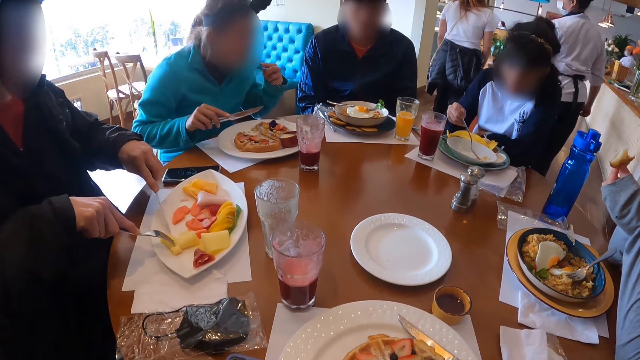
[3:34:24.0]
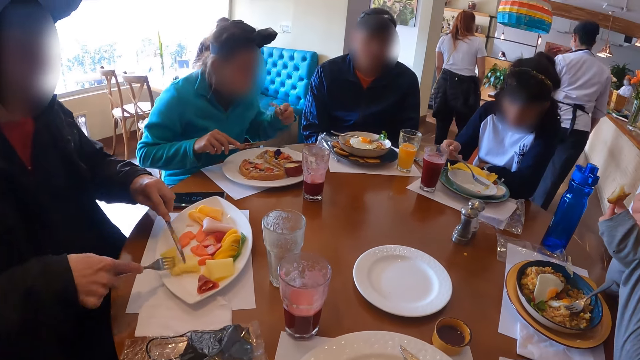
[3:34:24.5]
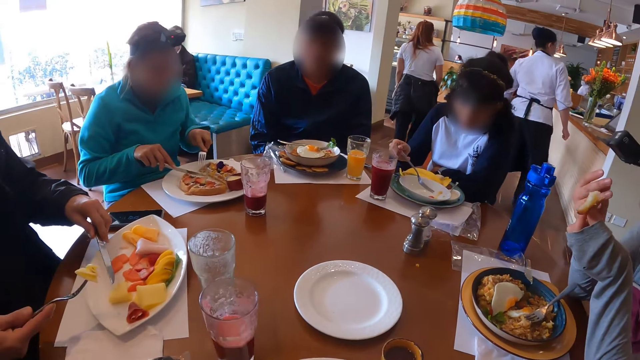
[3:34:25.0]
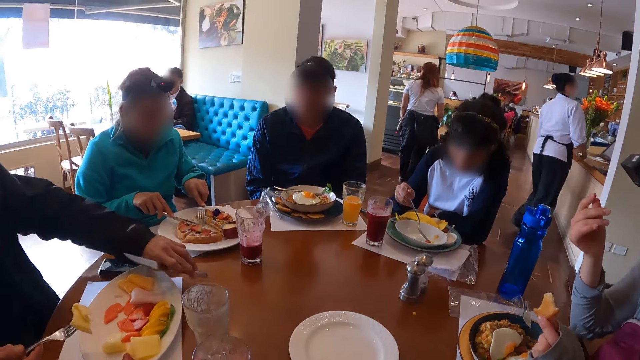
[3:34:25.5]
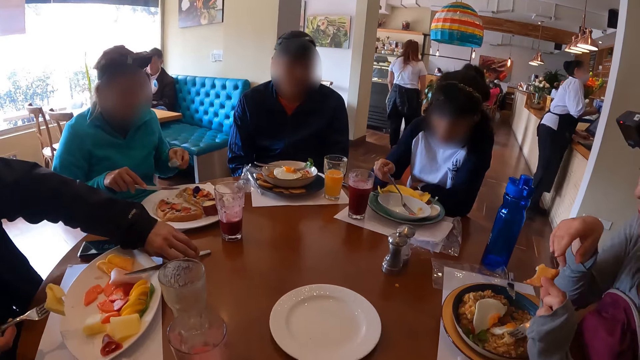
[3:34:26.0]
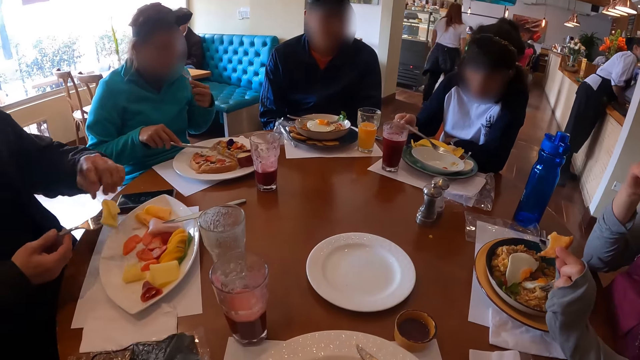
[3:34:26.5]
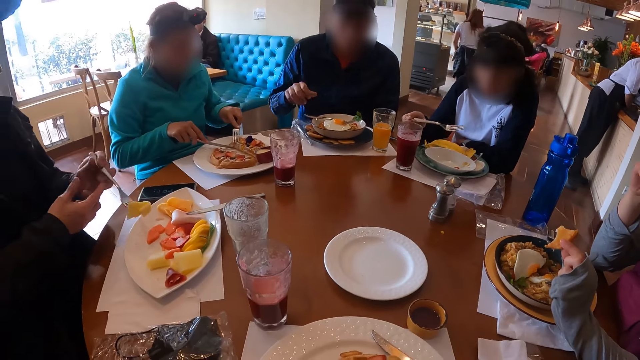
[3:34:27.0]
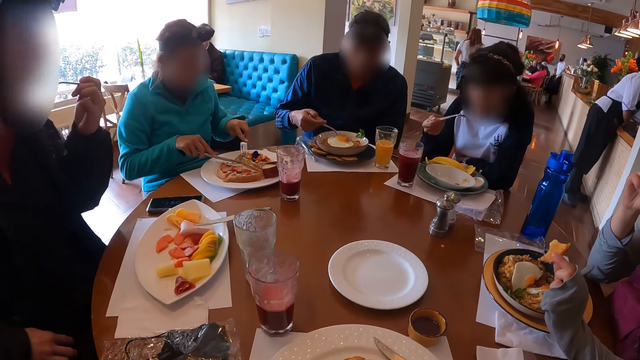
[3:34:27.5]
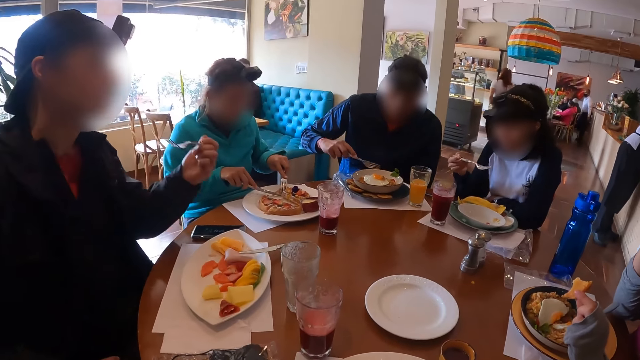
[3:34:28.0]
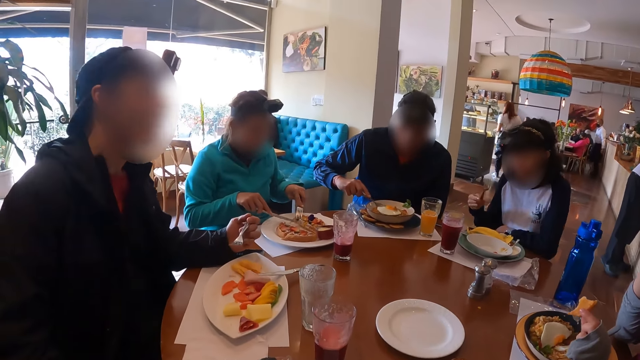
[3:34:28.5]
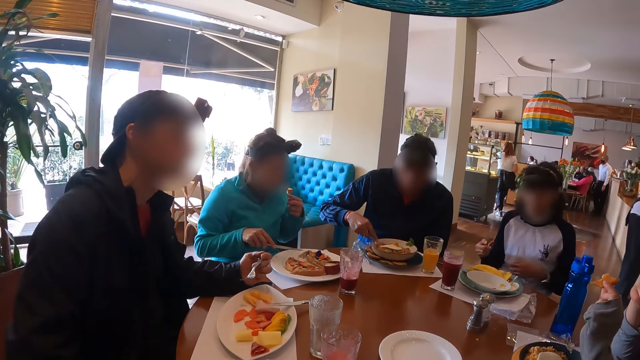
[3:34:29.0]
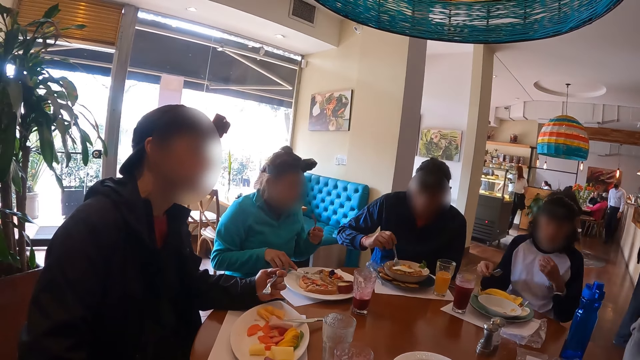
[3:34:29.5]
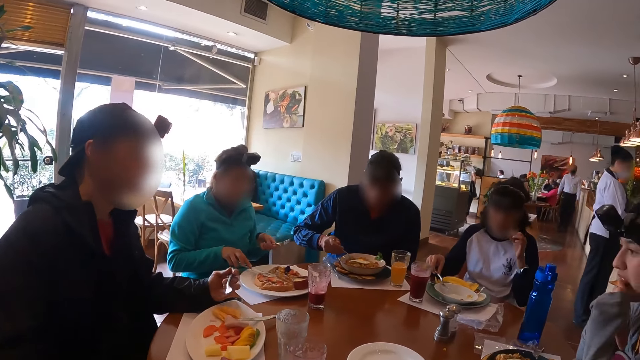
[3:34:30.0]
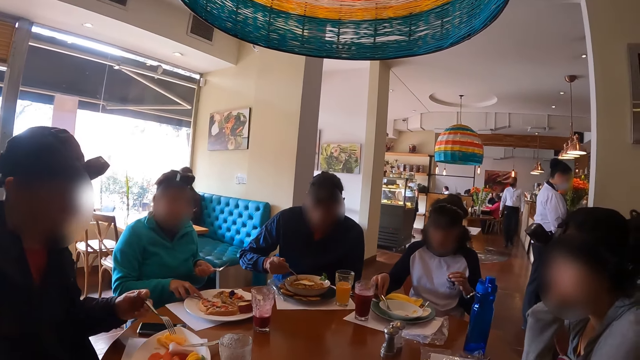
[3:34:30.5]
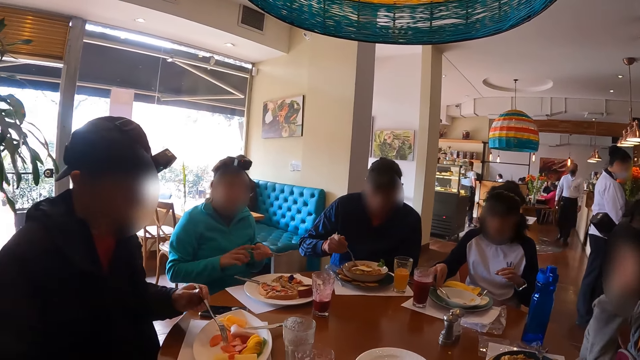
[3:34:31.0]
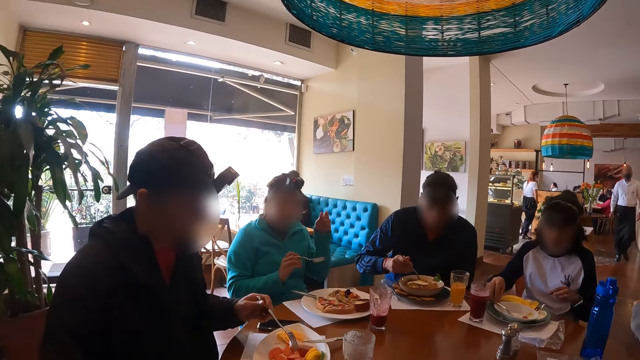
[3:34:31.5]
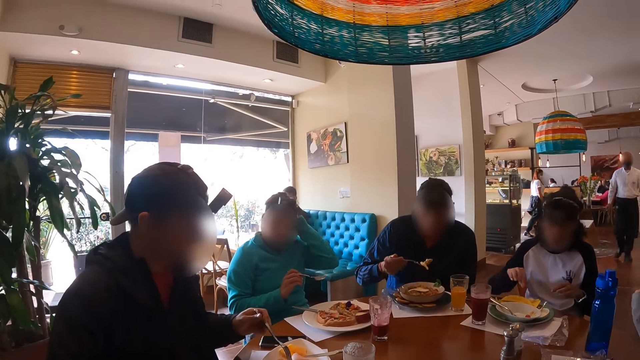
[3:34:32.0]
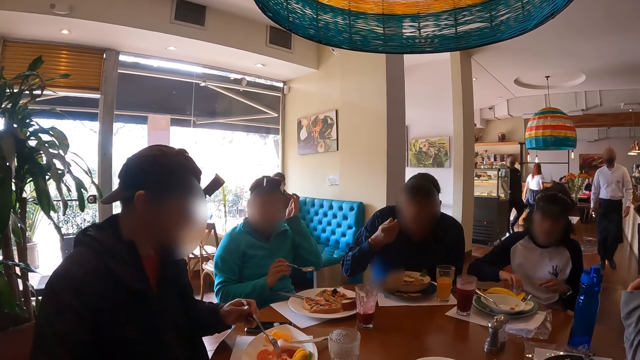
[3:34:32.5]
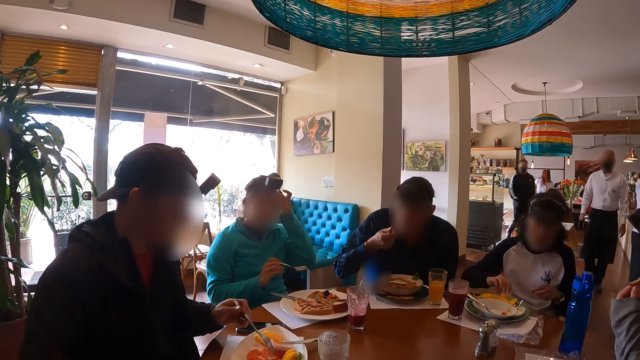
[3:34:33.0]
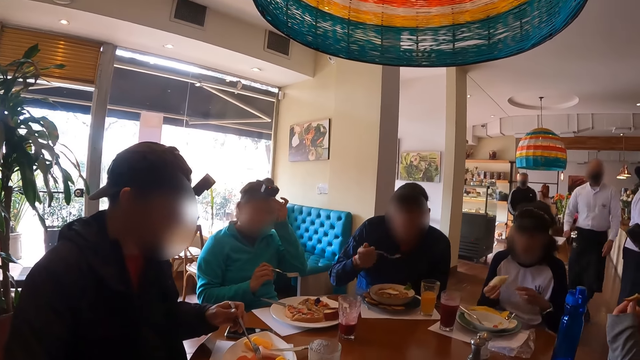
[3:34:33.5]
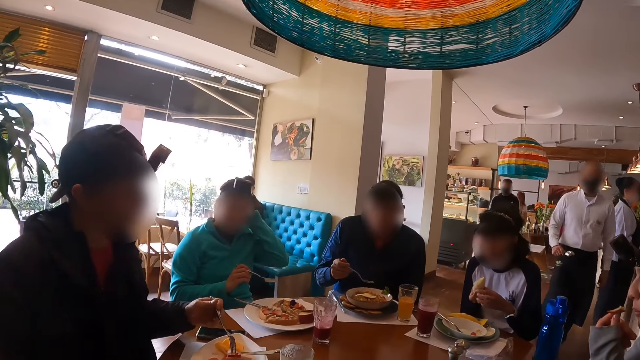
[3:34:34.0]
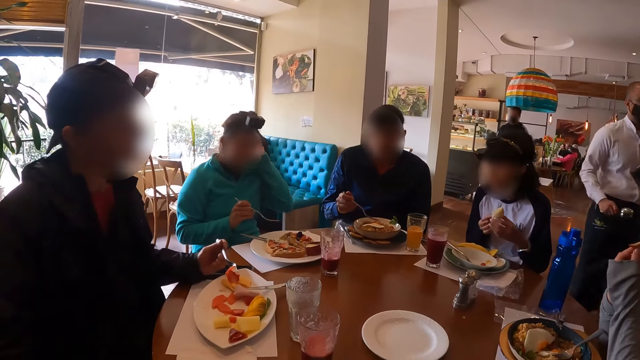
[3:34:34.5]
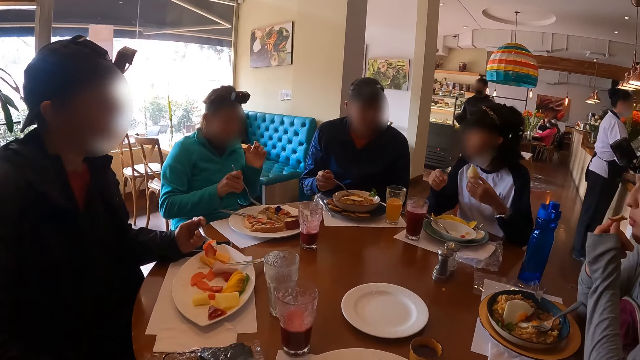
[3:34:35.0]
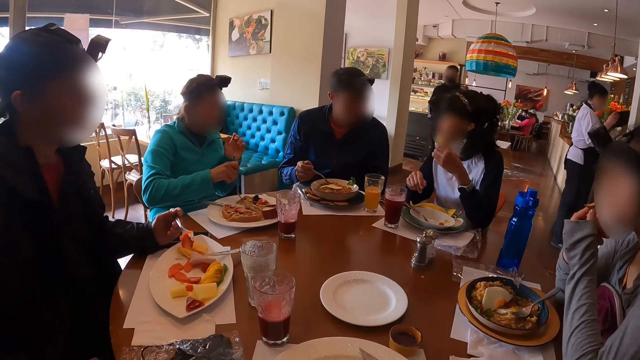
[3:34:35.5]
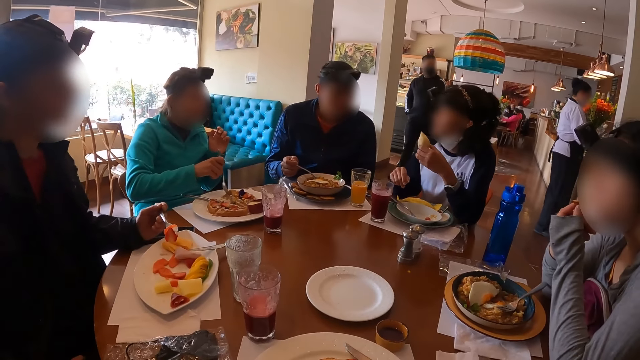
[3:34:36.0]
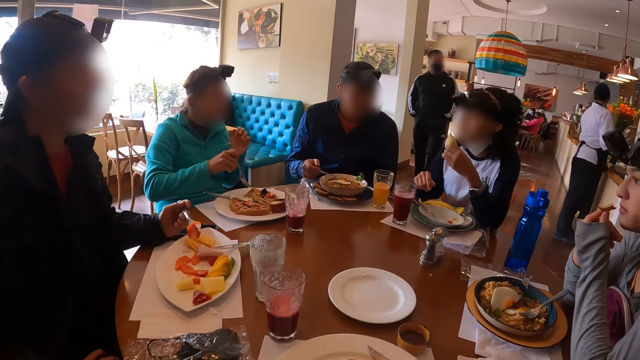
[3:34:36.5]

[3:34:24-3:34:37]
A man eats food from the plate with the fork in his left hand. A woman cuts the food. Another man drops the knife in his left hand on the plate and passes the fork in his right hand to his left hand. A third man picks up the fork in the plate with his right hand. The second man eats the food on the fork in his left hand. The first man drops the knife in his right hand on the plate on the table and passes the fork in his left hand to his right hand. Another woman drops the fork in her right hand in the plate on the table. The third man eats food from the plate with the fork in his right hand. The first man adjusts his camera with his left hand. The second woman picks up a sausage in the plate on the table with her right hand and passes the sausage in her right hand to her left hand. A waiter walks past the camera wearer.

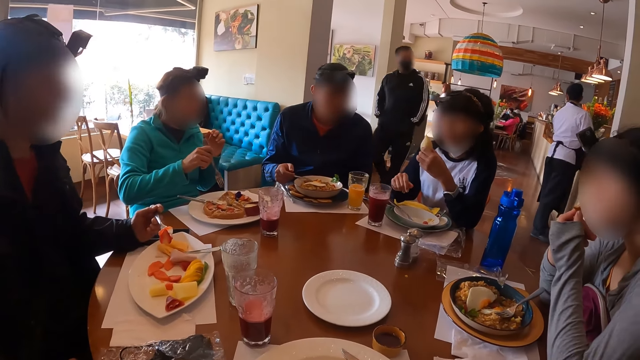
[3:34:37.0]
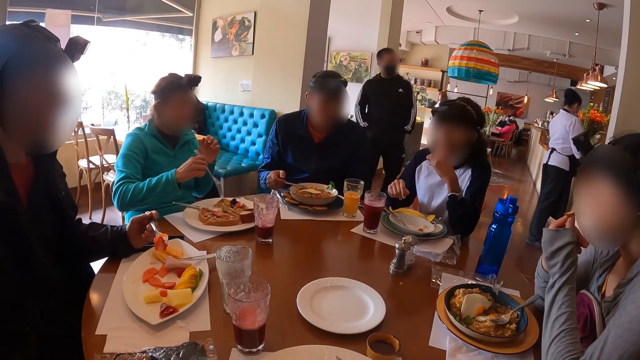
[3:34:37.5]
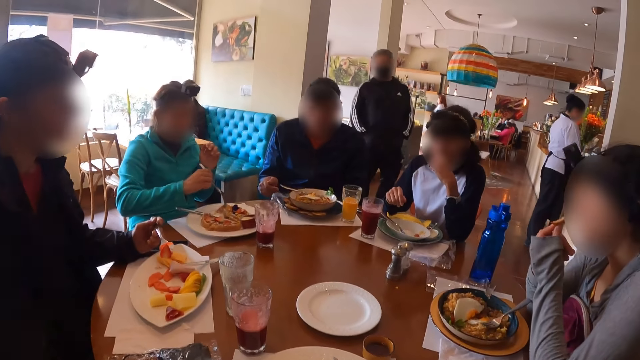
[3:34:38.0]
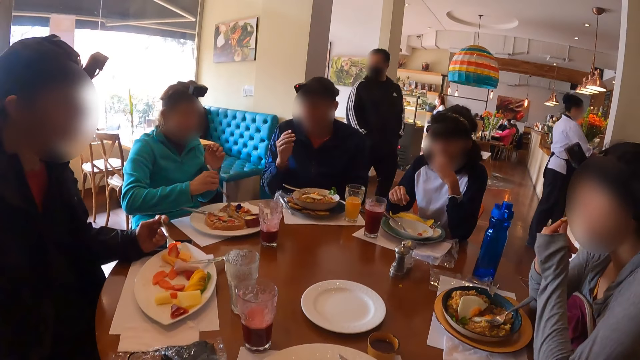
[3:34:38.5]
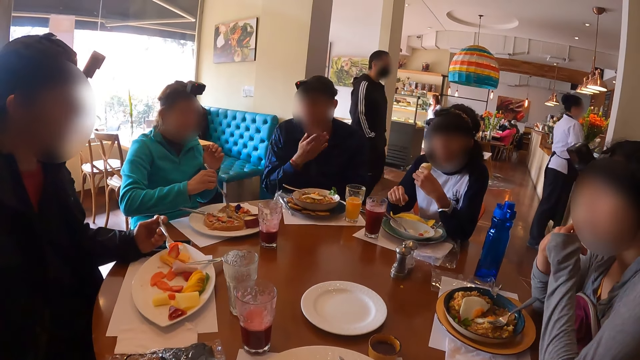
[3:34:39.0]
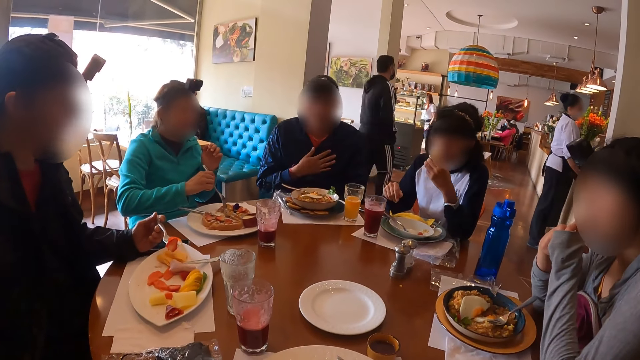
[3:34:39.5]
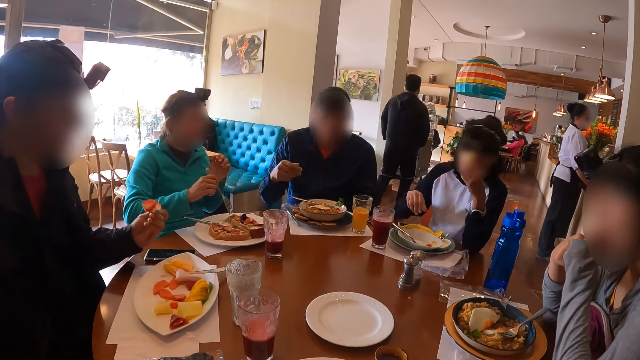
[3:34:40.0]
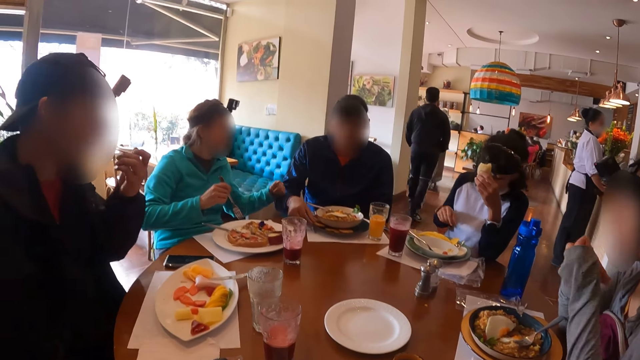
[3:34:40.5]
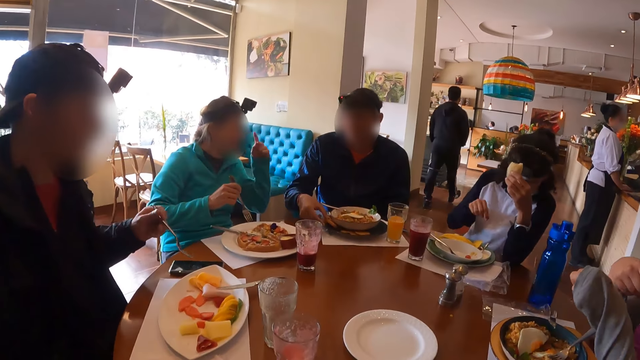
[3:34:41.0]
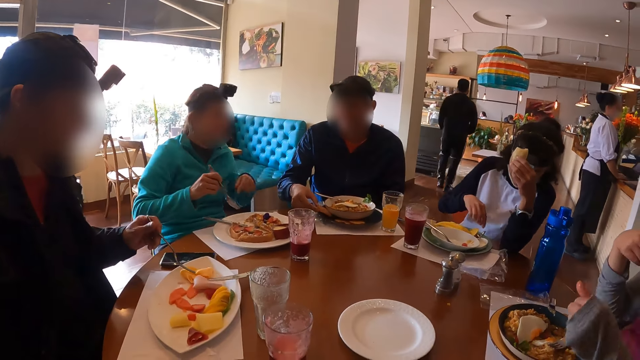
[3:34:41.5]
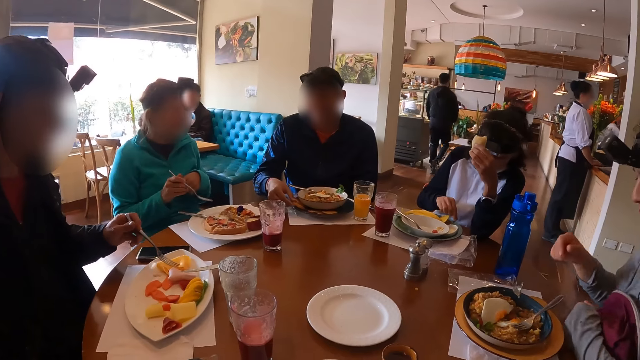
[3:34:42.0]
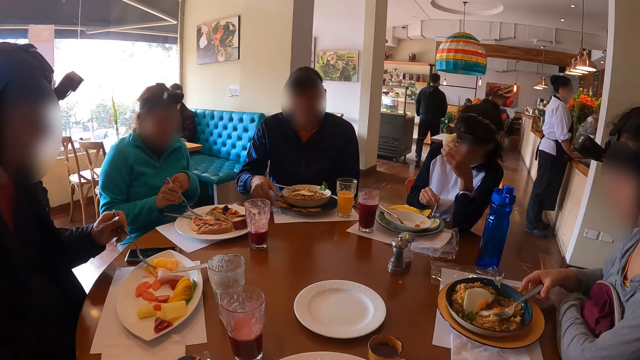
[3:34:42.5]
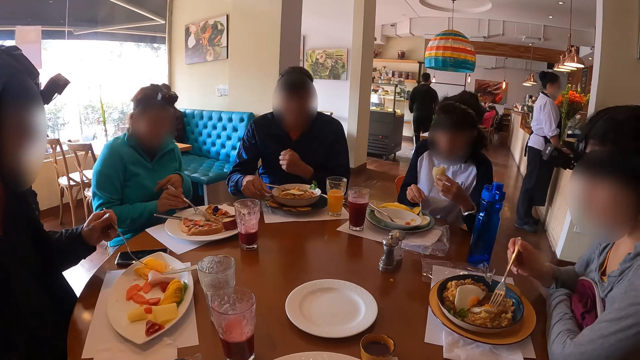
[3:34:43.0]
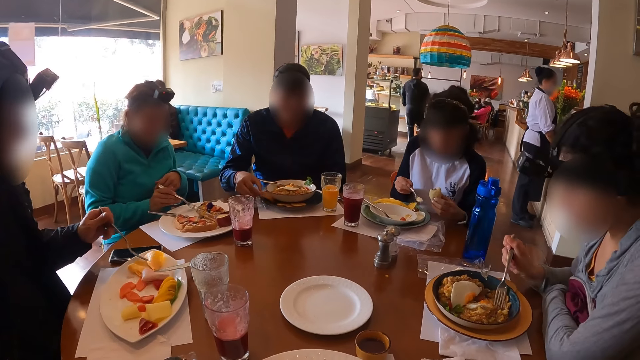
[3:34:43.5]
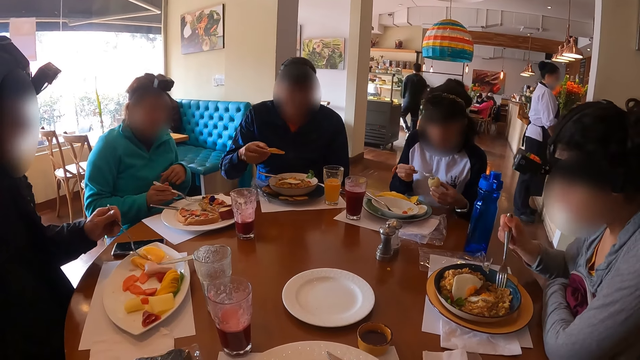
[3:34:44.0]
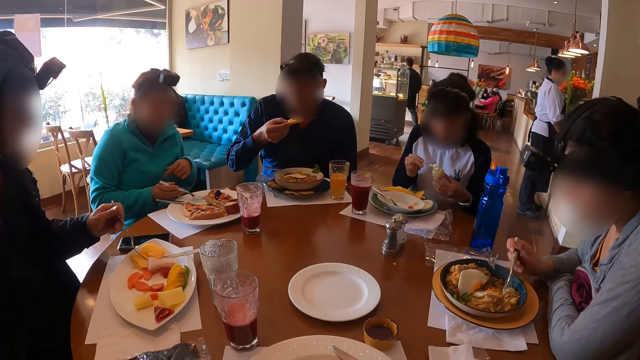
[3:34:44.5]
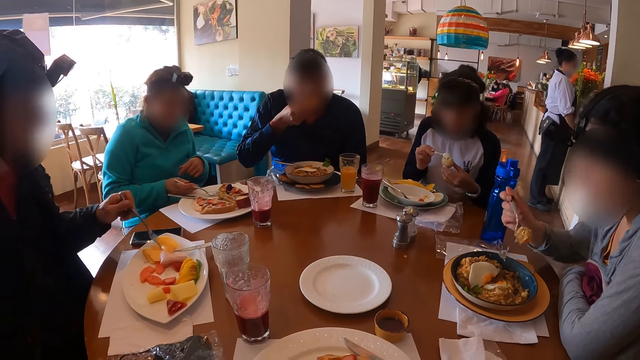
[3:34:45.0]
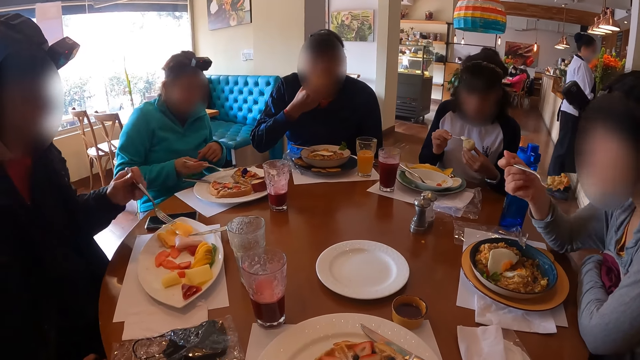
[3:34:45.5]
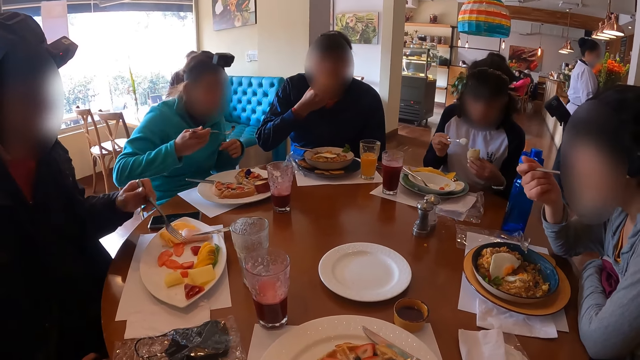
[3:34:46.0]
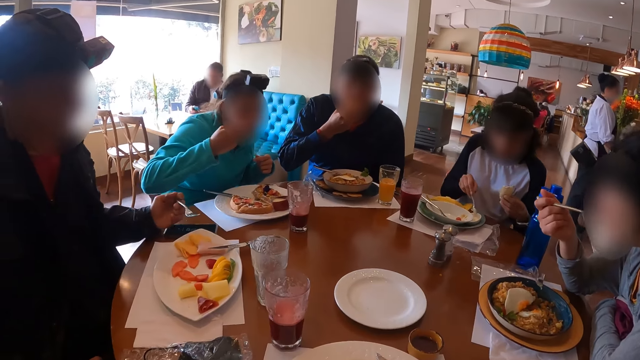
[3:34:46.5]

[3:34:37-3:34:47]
A woman eats the sausage in her left hand. A man drops the fork in his right hand in the plate and touches his chest. Another man eats the food in the fork in his left hand. The first man picks up a piece of bread in the plate on the table with his right hand. Another woman talks to the first man. The first woman picks up a spoon in the plate with her right hand. A third woman picks up the fork in the plate with her right hand. The first woman applies cream on the sausage with the spoon in her right hand. The first man eats the piece of bread in his right hand. A third man eats food from the plate with the fork in his right hand. The third woman eats food from the plate with the fork in her right hand.
